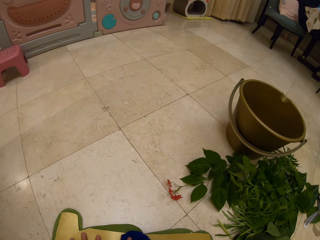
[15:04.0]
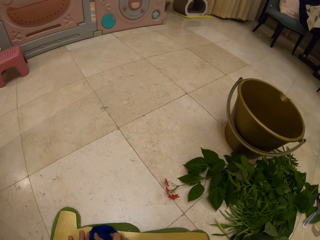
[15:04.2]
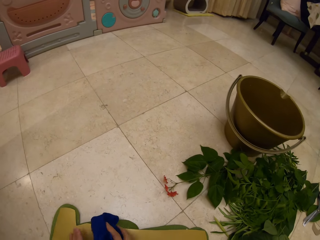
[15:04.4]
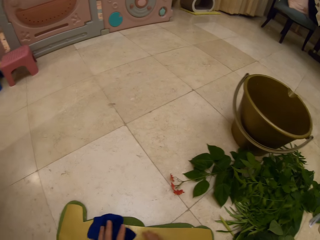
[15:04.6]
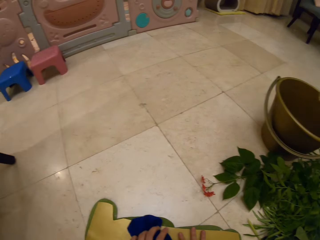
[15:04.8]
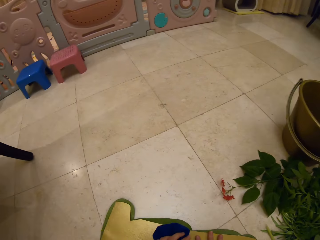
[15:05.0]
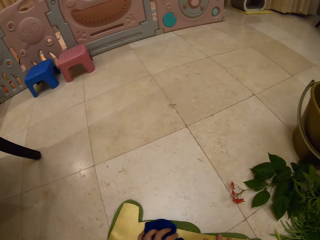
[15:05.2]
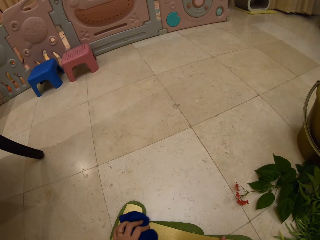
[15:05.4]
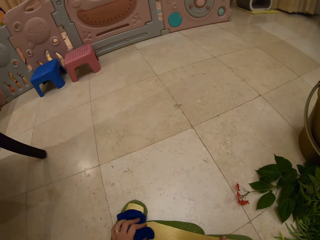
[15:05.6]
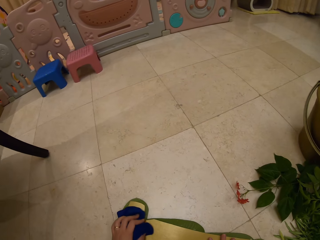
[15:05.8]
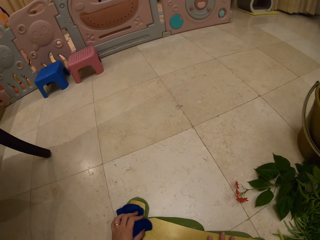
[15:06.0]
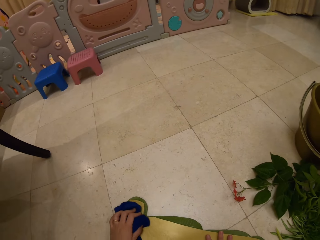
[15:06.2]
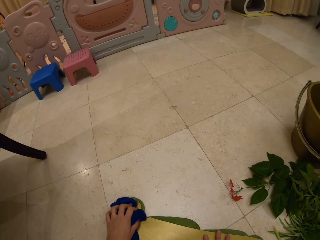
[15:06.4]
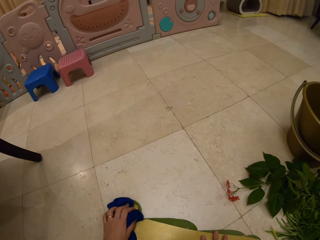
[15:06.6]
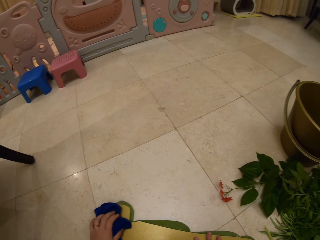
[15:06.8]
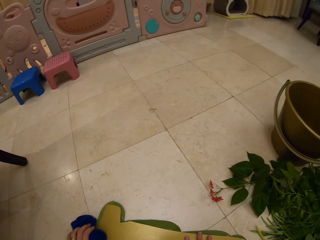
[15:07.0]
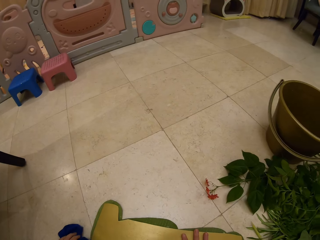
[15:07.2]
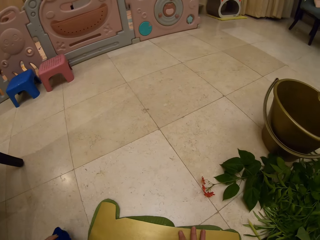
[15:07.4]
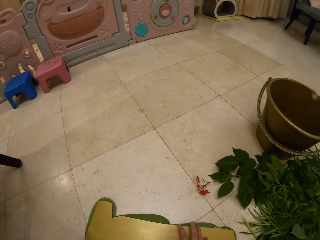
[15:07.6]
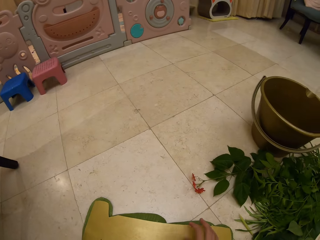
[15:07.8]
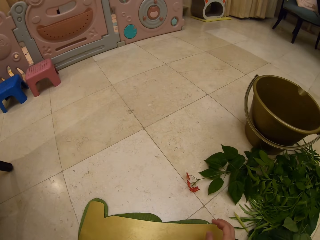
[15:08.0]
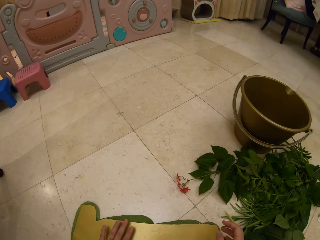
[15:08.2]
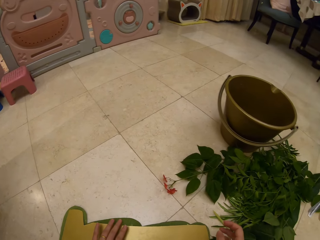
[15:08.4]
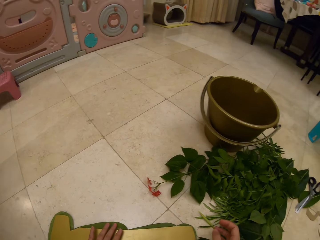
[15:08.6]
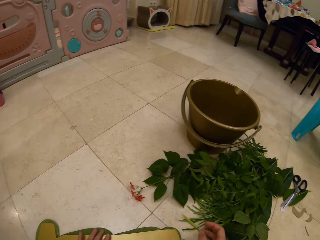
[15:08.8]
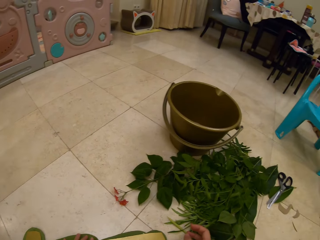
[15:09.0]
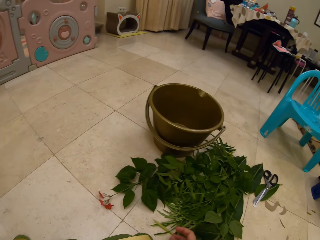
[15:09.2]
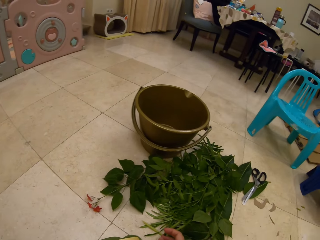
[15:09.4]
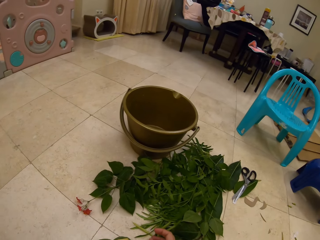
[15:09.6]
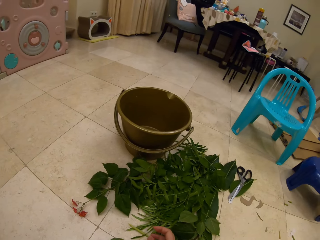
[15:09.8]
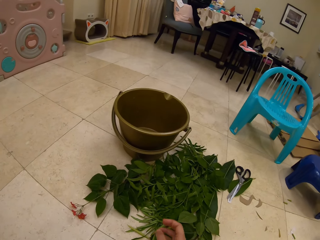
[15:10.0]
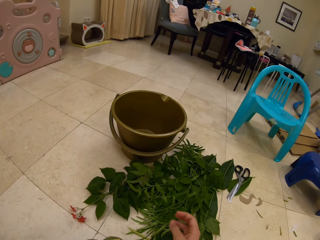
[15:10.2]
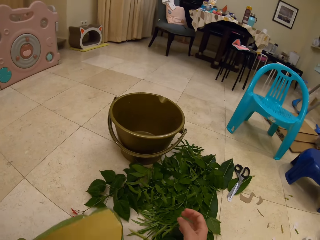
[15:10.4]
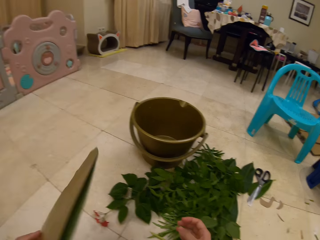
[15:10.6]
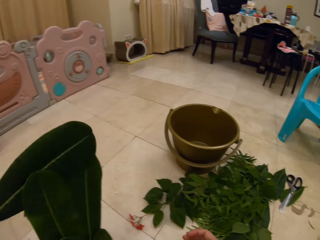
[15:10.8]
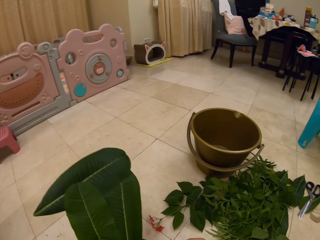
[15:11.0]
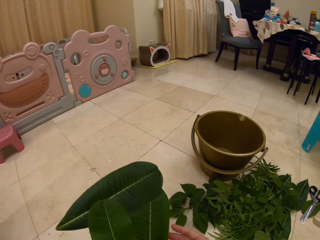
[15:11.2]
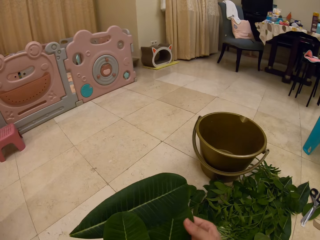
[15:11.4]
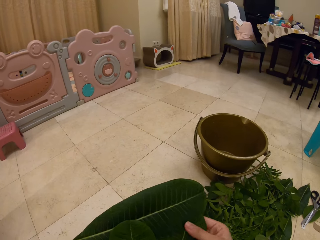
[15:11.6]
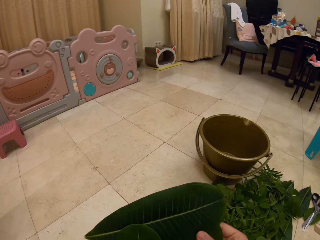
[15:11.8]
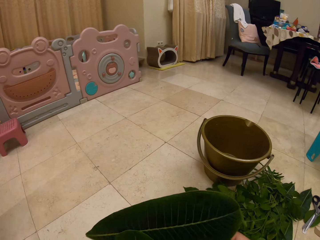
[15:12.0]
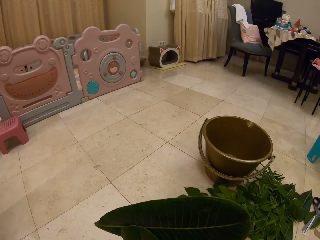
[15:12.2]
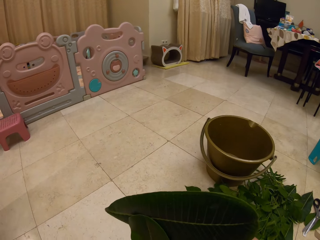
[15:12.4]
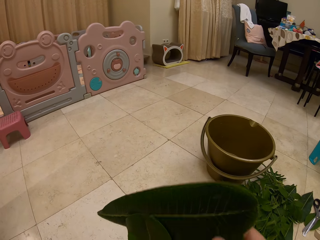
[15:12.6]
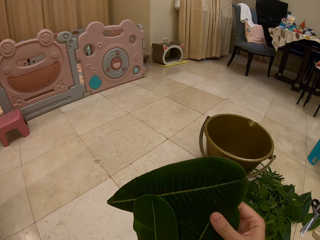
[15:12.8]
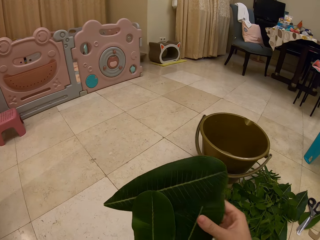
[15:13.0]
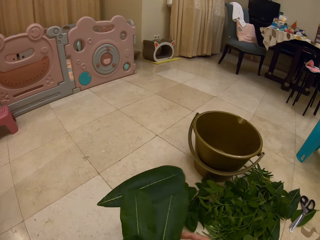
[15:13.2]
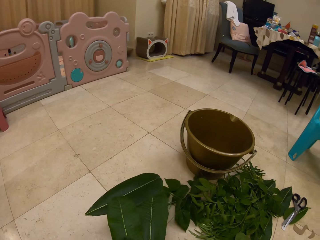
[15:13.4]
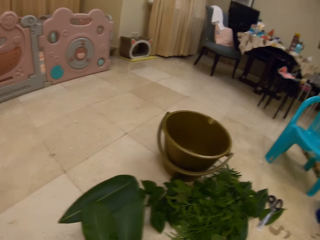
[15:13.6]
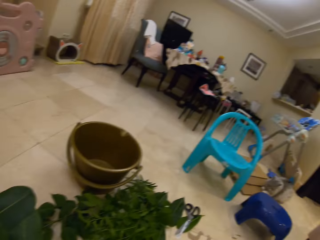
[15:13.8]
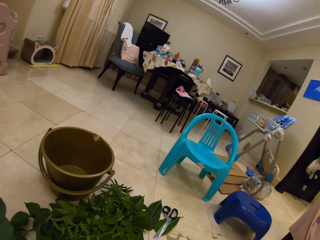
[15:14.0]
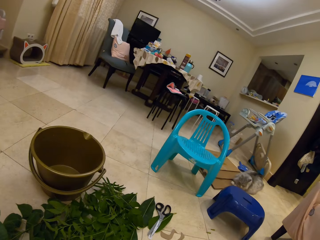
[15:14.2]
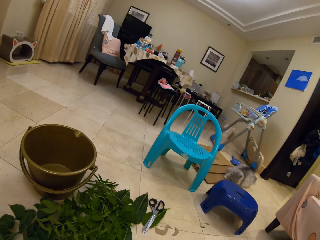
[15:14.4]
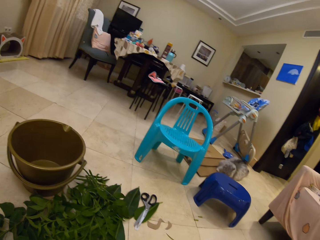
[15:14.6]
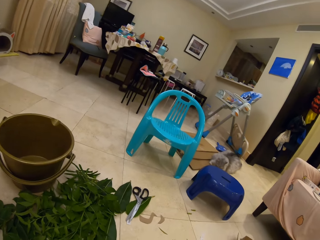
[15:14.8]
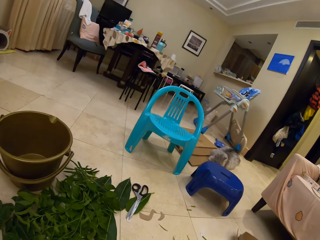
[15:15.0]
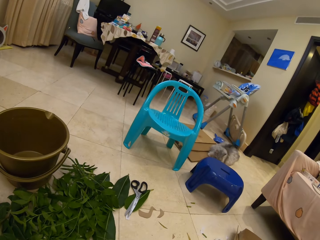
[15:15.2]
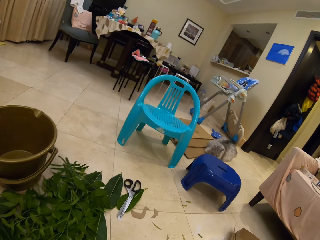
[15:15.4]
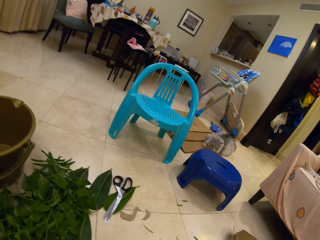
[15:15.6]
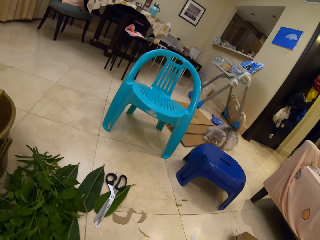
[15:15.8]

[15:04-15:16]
The camera wearer wipes the bunch. They touch the leaves decoration, lift the leaves decoration, and look at the leaves decoration. They turn the bunch and look around.

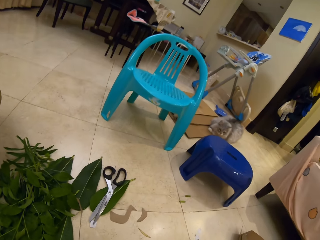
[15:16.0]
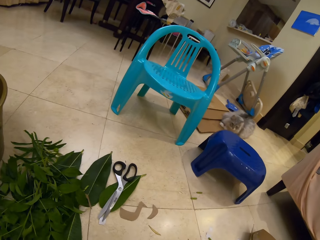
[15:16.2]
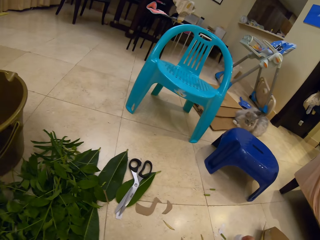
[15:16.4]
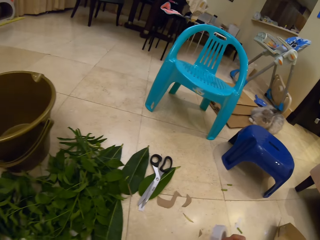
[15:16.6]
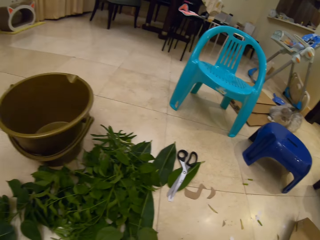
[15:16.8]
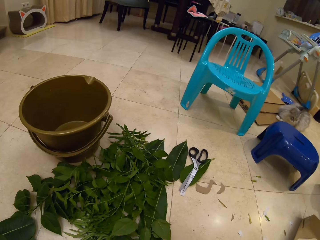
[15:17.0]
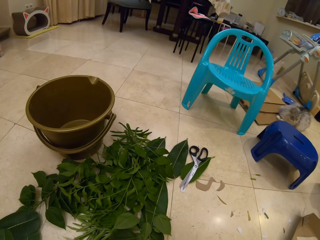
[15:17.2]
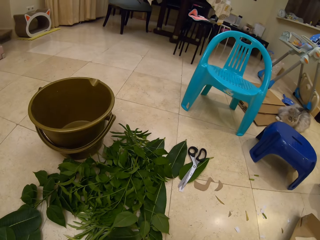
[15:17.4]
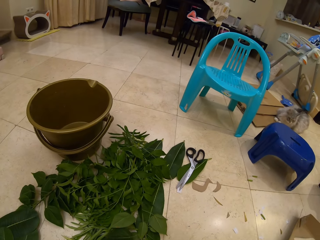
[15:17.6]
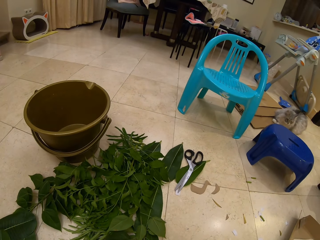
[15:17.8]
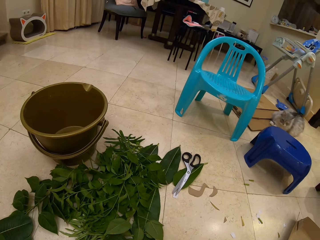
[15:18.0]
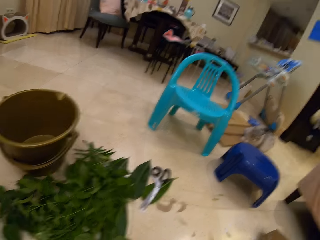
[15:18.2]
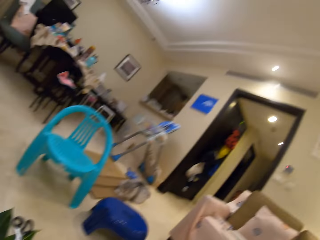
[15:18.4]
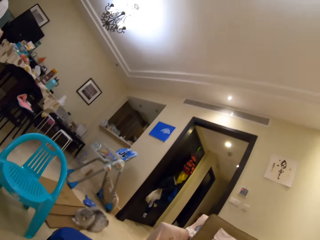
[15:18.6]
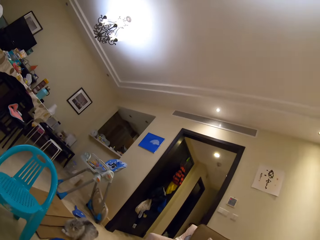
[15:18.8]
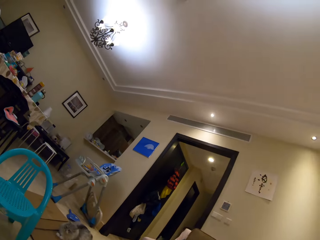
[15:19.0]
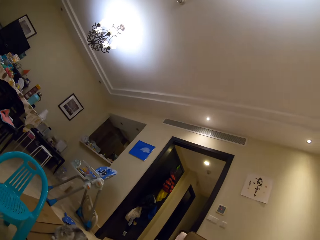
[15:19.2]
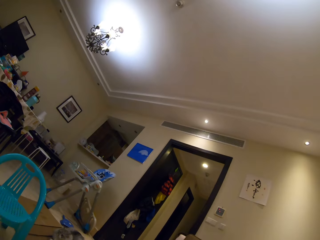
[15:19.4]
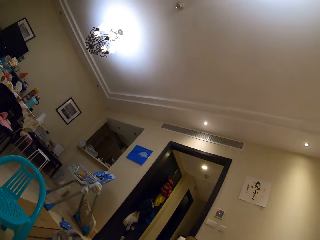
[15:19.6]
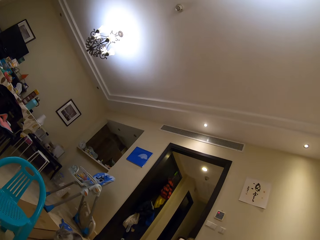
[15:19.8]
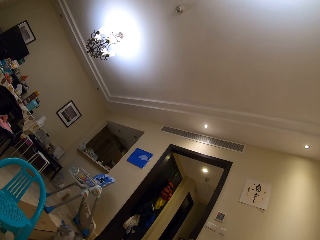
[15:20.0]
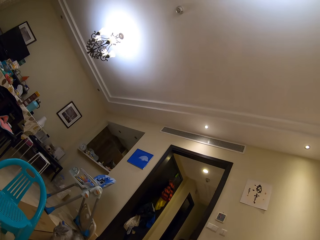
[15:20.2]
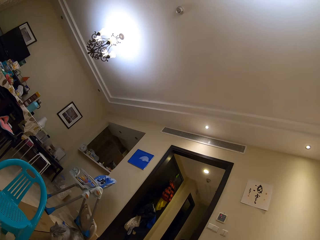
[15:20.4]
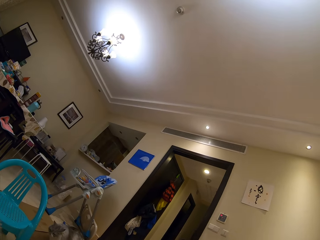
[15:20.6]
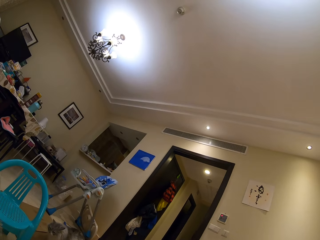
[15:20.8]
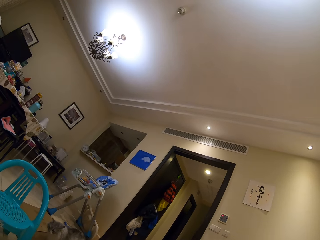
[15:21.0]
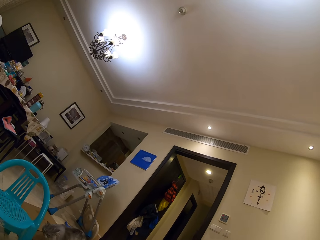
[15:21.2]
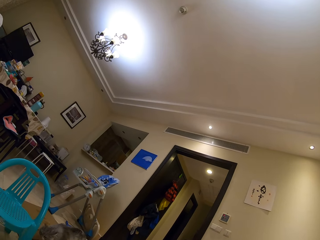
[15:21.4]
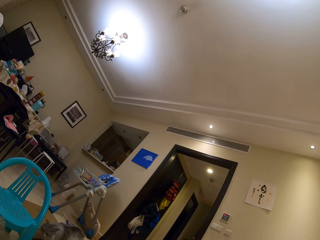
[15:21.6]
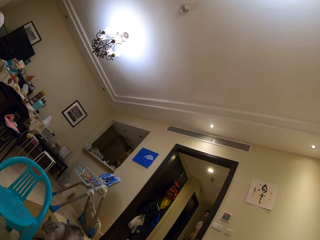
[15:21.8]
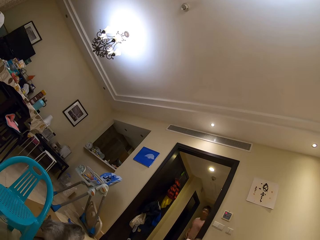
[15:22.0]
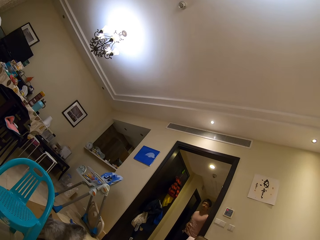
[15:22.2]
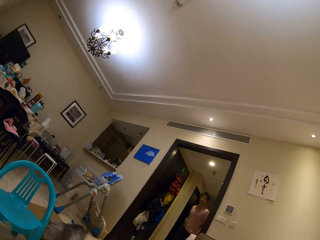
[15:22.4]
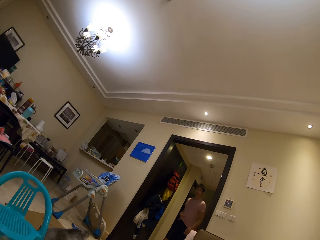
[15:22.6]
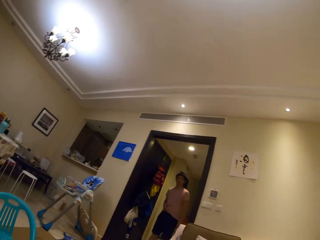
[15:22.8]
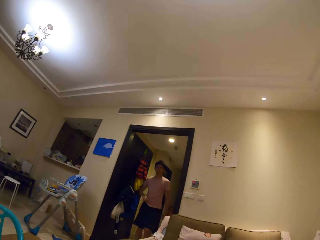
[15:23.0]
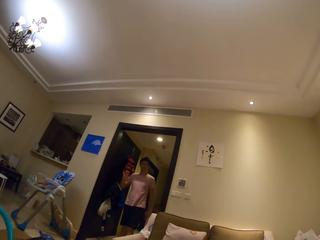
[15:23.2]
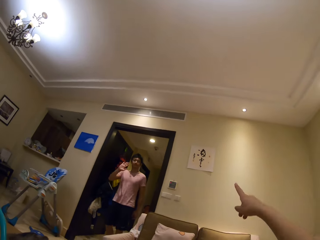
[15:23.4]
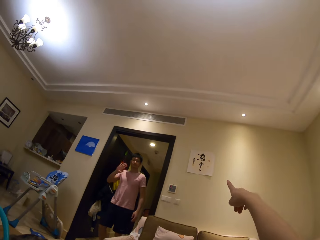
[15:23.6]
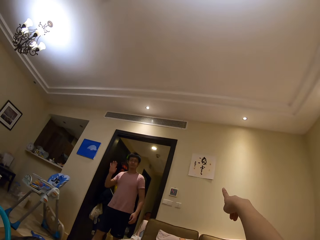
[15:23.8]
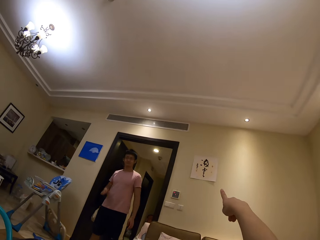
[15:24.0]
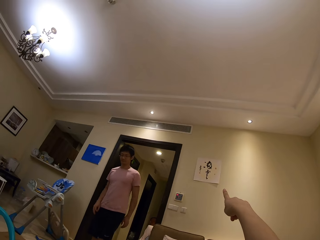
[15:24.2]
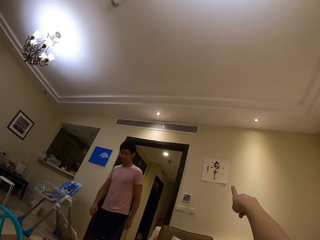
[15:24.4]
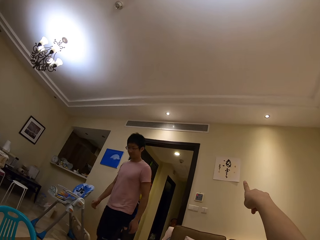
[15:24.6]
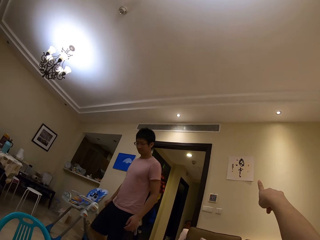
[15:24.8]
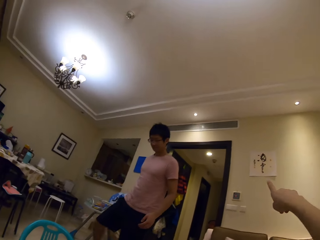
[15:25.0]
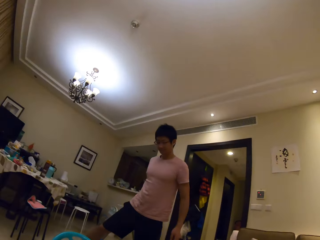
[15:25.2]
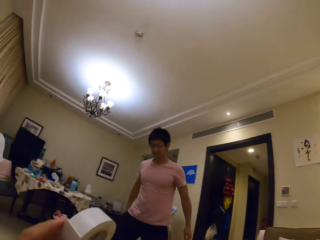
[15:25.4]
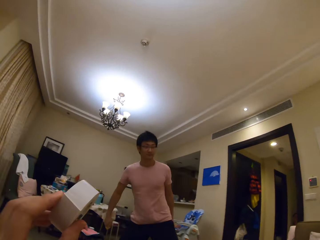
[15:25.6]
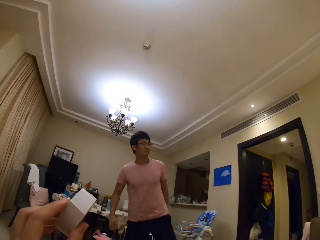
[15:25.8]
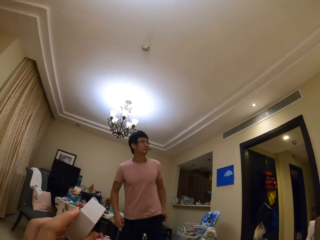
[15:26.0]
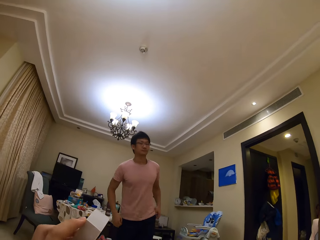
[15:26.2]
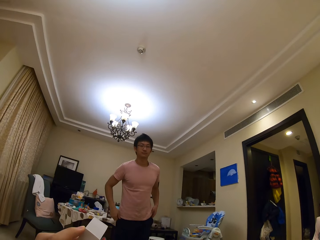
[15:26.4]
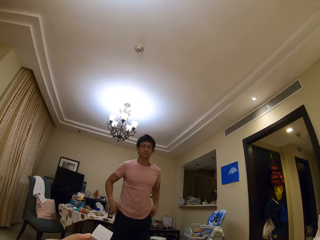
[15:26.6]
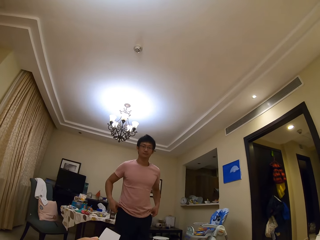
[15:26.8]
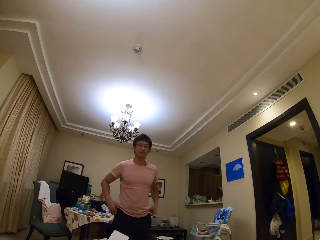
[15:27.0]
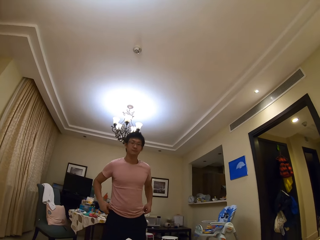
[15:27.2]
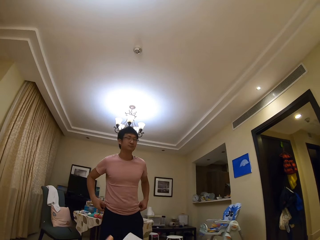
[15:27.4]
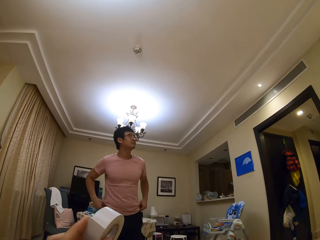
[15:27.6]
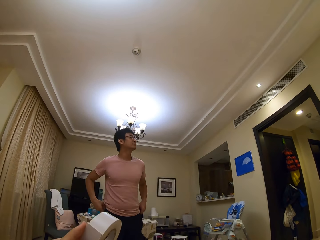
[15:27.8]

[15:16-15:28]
The camera wearer walks, looks at the plants on the floor, moves around, and looks around. A person walks in the room. The person waves to the camera wearer. The camera wearer points to the wall and speaks to the person. They speak to the person again.
